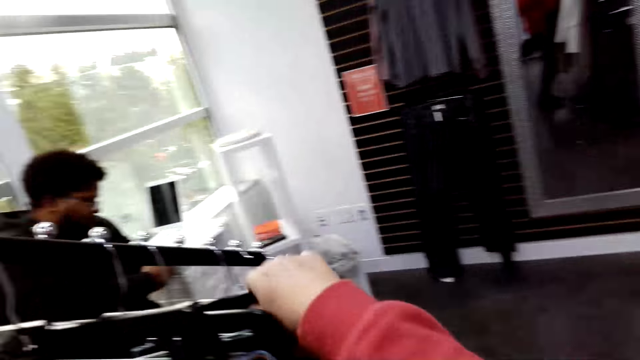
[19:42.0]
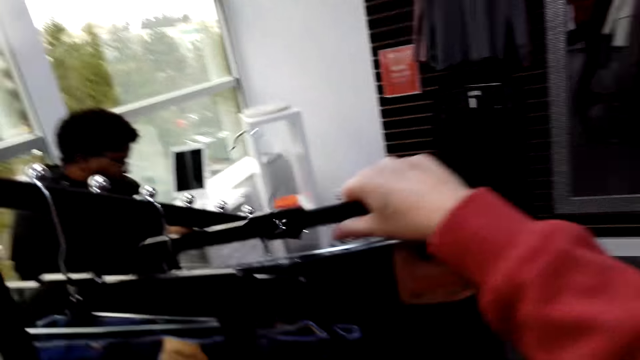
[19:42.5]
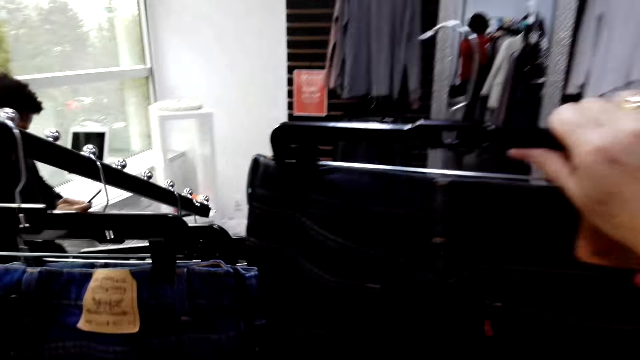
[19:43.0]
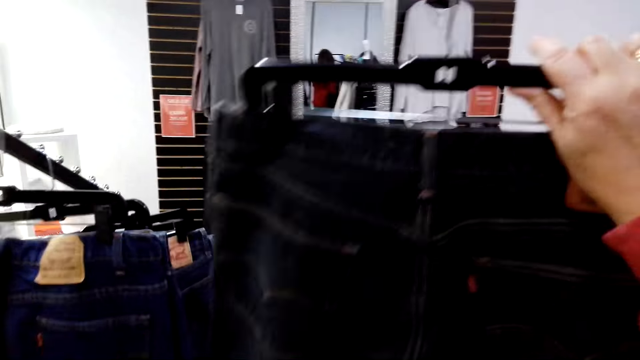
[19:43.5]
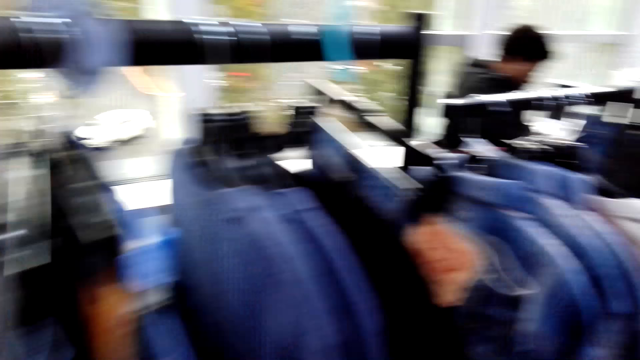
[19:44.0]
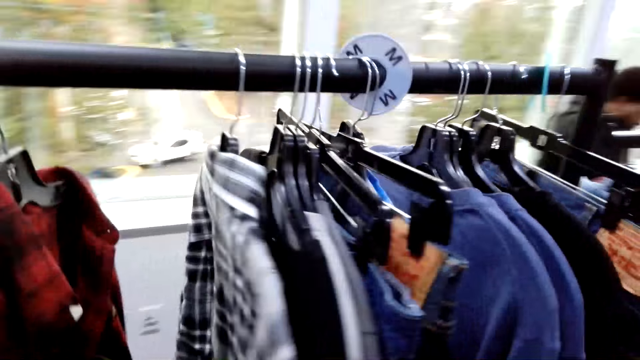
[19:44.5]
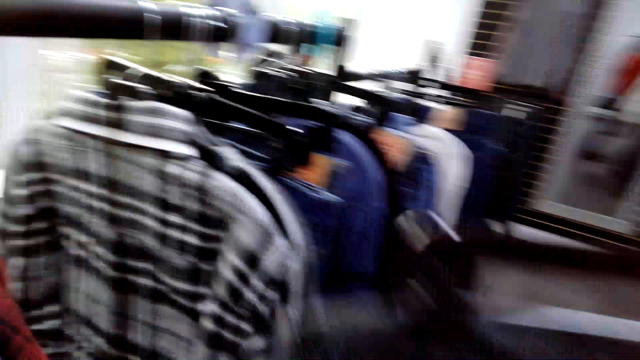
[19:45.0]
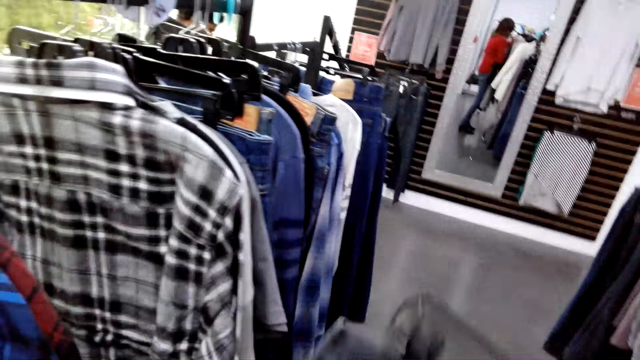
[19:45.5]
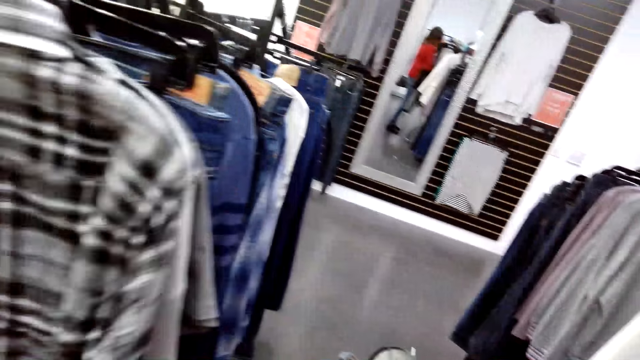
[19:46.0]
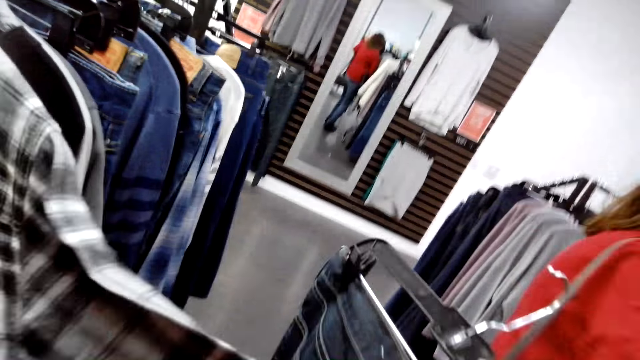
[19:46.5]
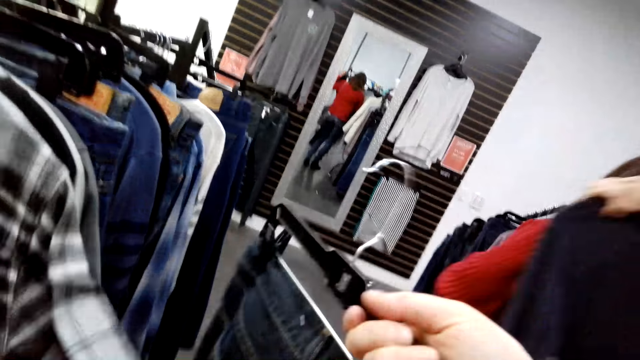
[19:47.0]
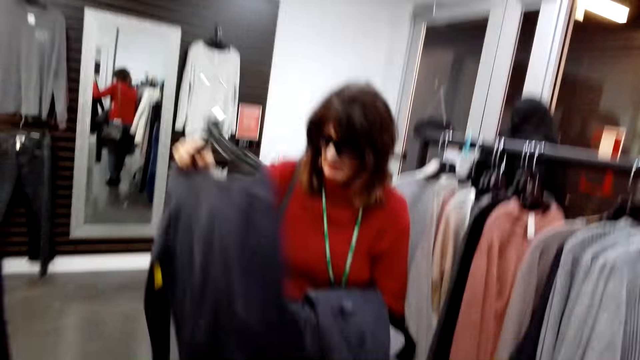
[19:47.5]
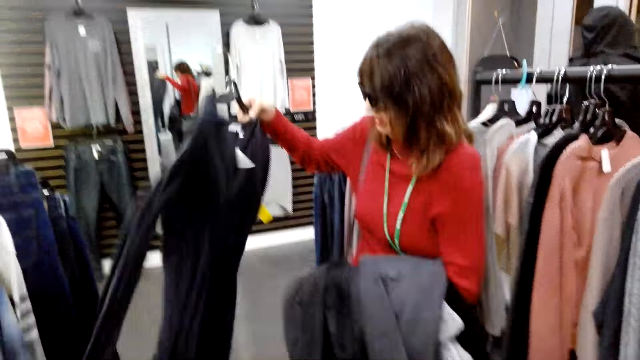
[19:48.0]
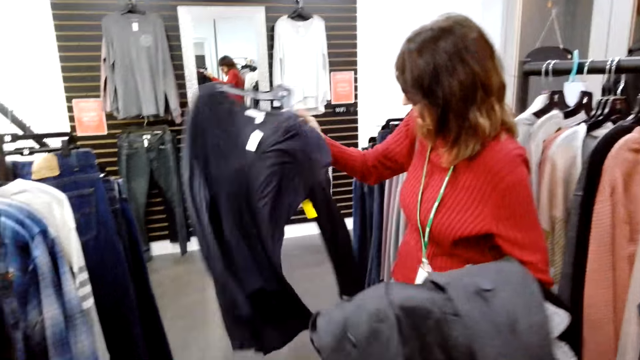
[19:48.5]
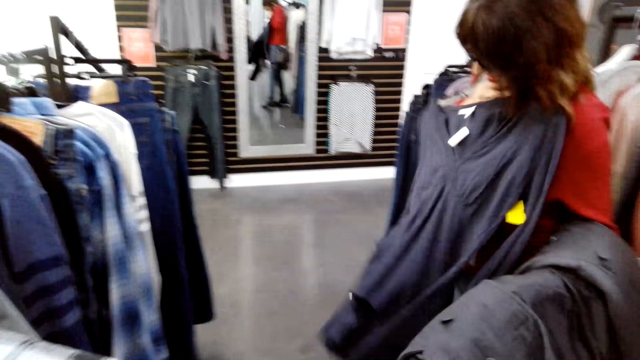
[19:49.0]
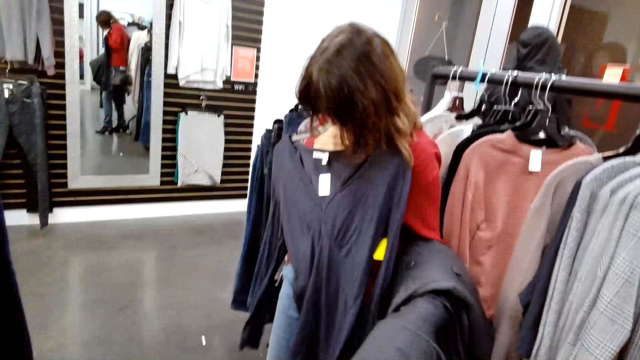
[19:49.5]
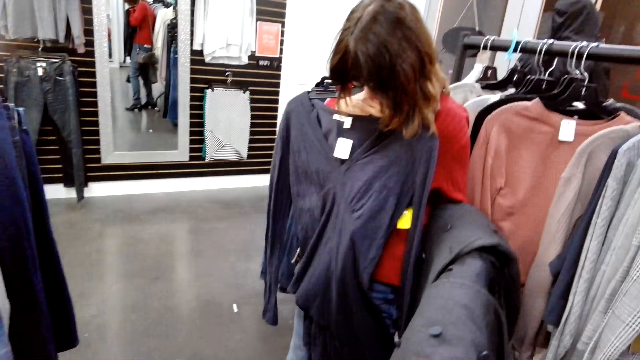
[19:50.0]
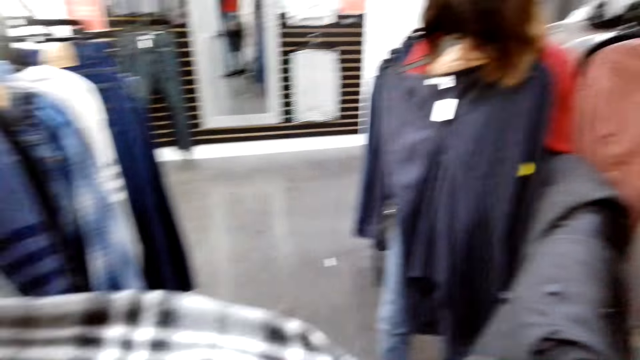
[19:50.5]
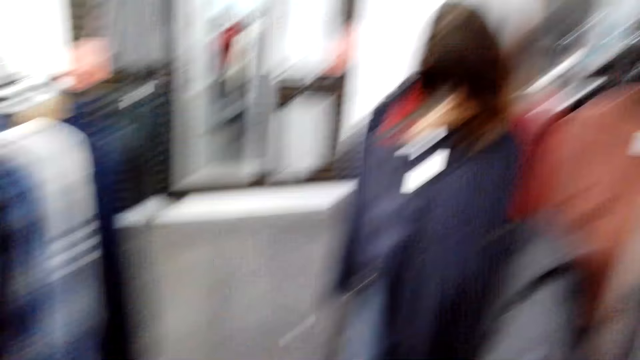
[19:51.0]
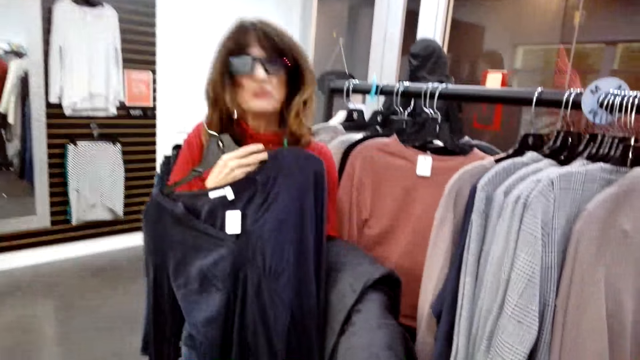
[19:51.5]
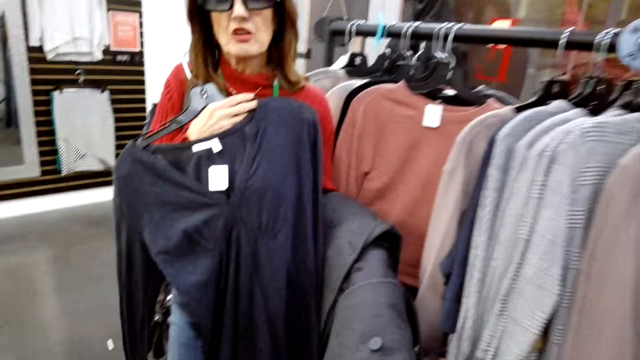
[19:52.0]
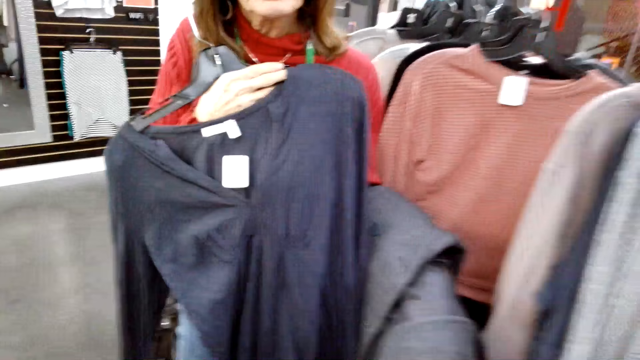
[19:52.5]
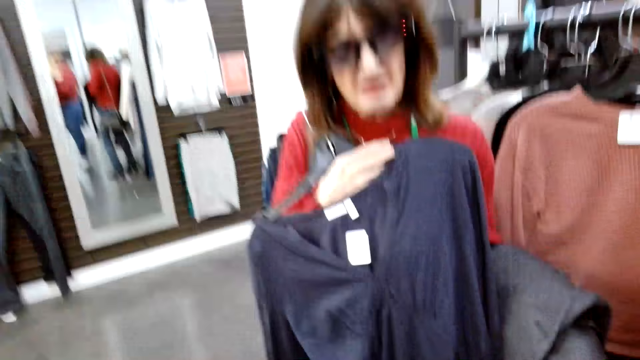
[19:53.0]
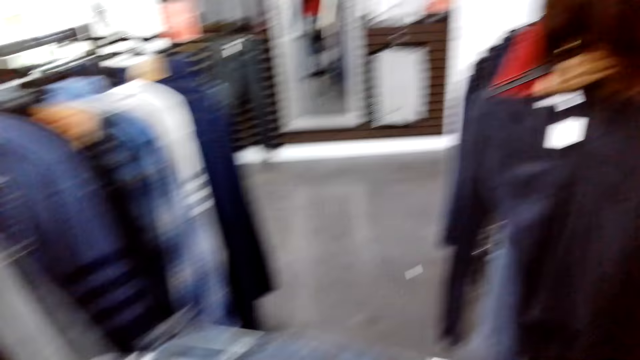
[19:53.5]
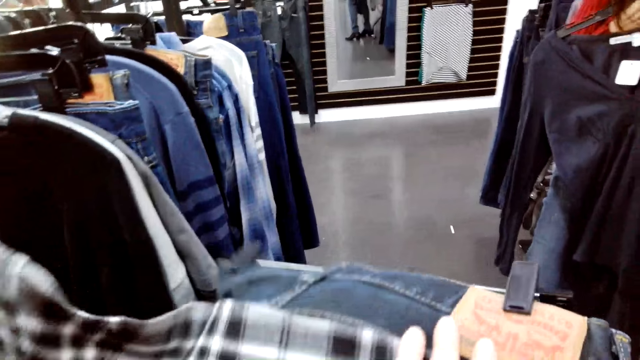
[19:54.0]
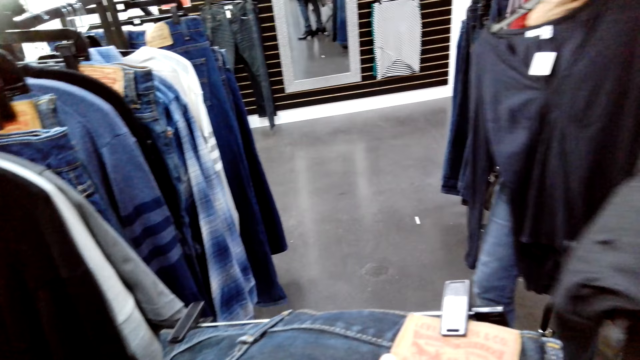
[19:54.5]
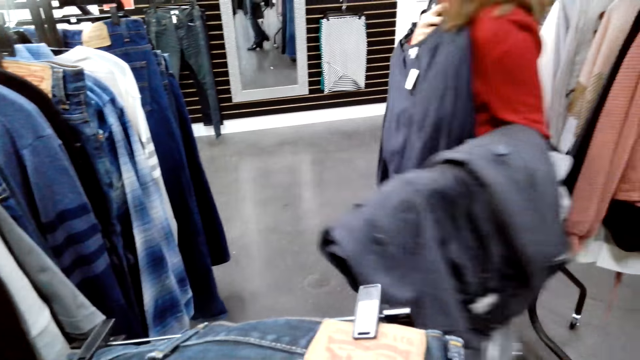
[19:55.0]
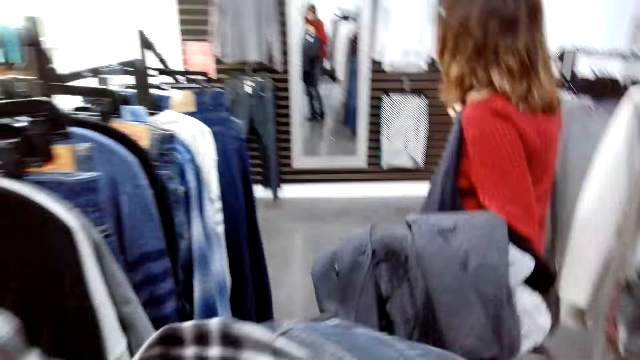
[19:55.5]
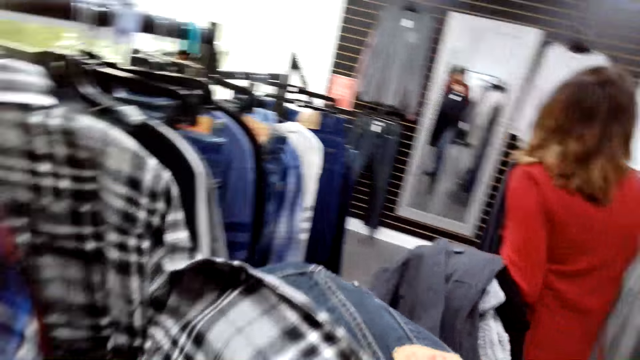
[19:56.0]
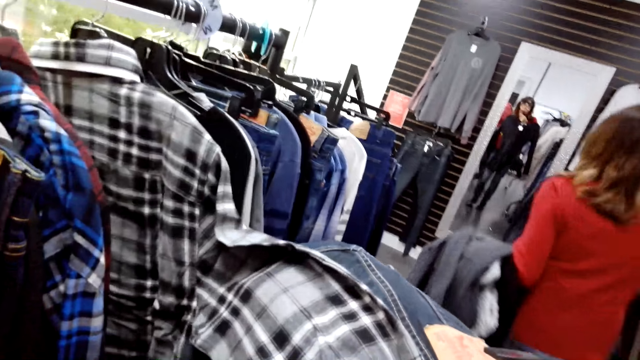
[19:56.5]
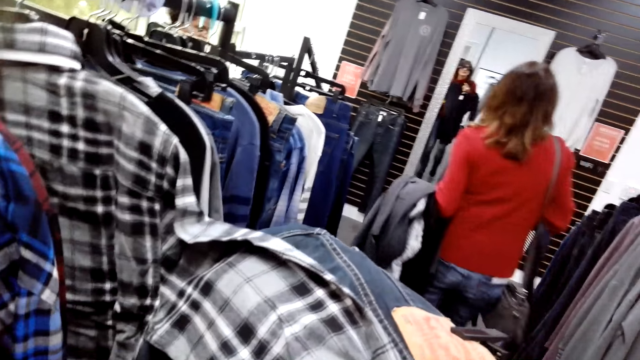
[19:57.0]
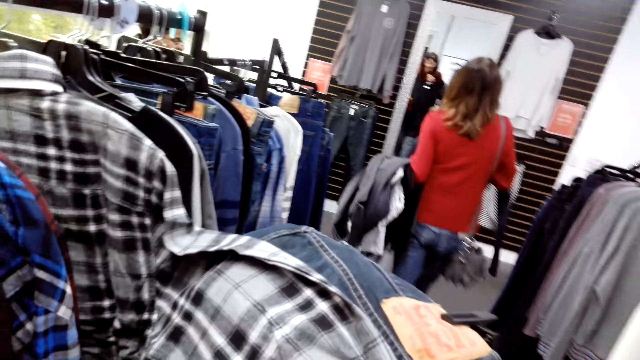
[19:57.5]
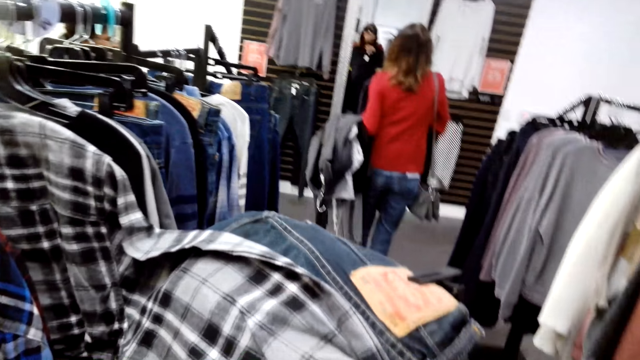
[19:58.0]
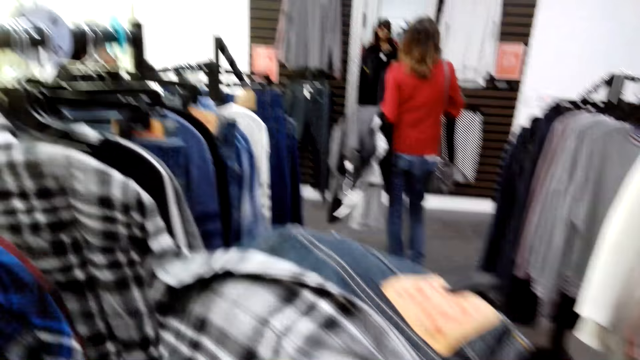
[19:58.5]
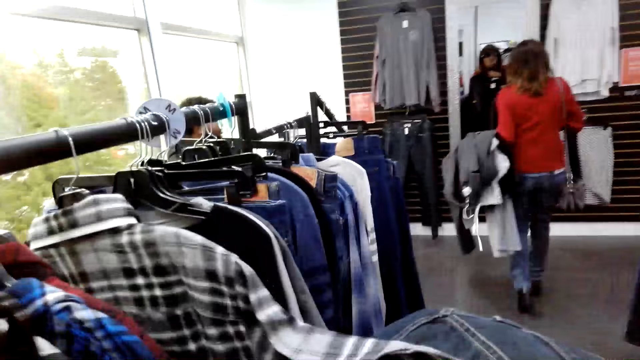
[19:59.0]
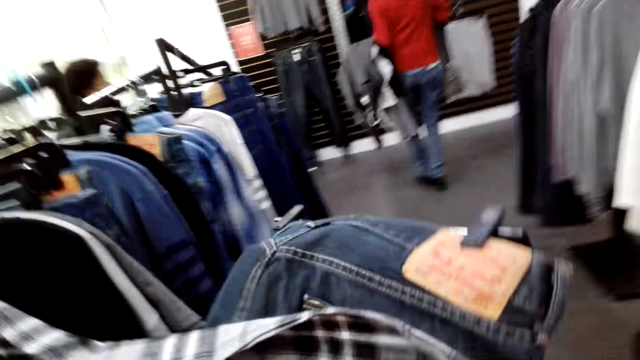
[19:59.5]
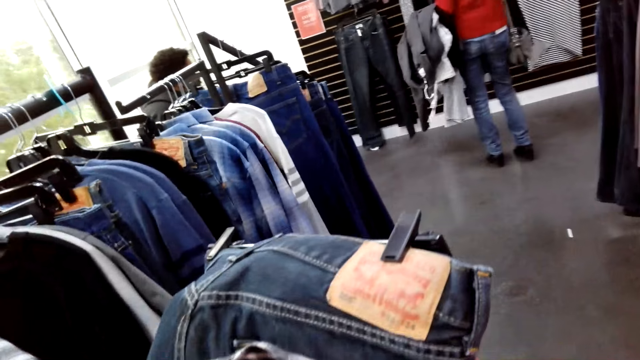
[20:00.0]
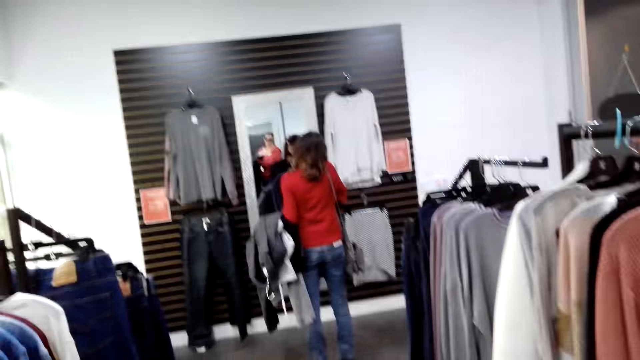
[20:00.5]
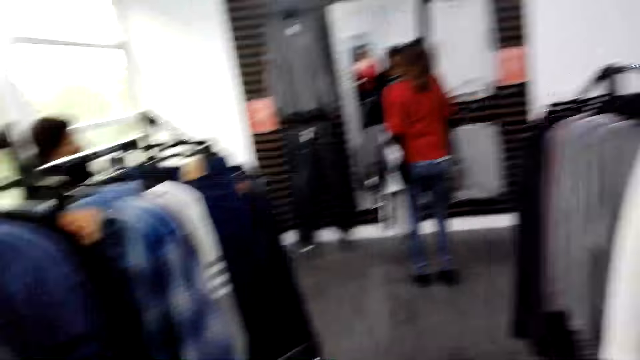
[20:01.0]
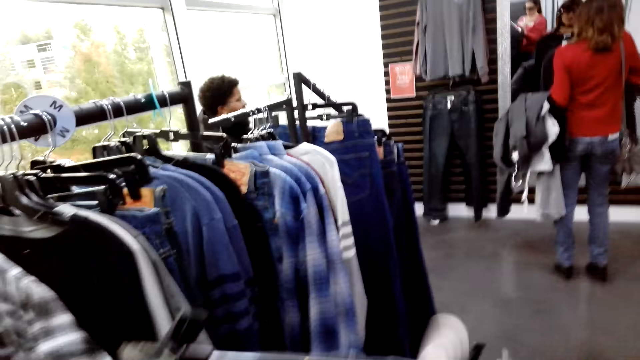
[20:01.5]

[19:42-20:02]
The camera wearer picks up a pair of jeans on the rail. They match the jeans and the shirt on the rail. A woman places a dress against her body. The woman looks at herself on the mirror. The camera wearer examines the clothes at the hanging rack.
